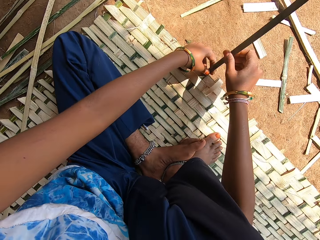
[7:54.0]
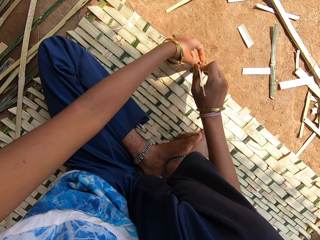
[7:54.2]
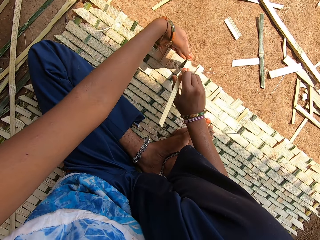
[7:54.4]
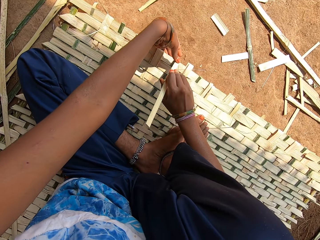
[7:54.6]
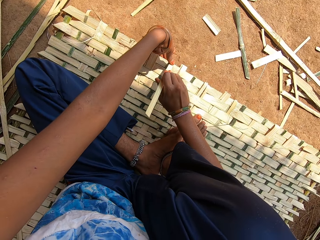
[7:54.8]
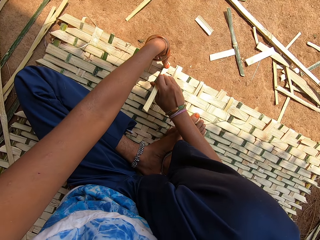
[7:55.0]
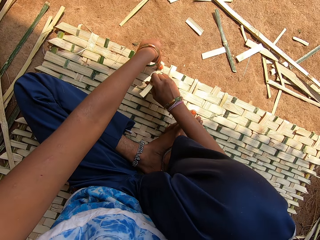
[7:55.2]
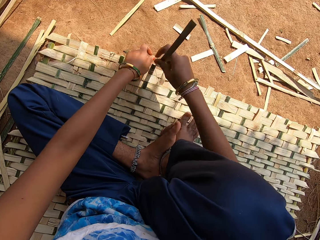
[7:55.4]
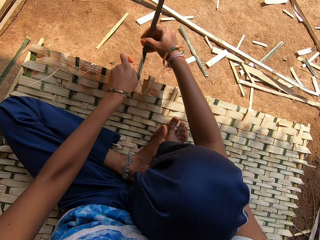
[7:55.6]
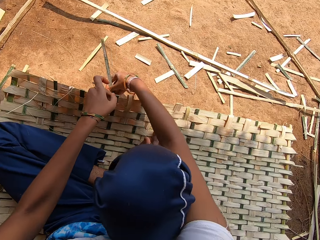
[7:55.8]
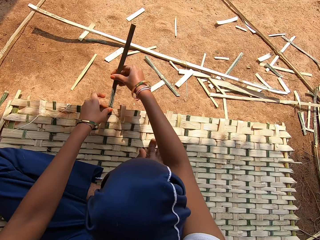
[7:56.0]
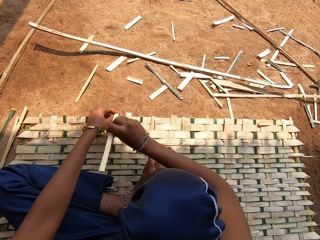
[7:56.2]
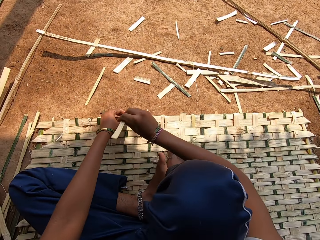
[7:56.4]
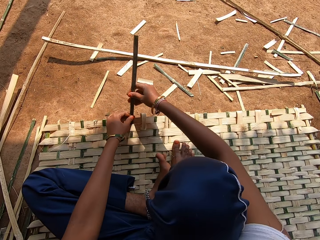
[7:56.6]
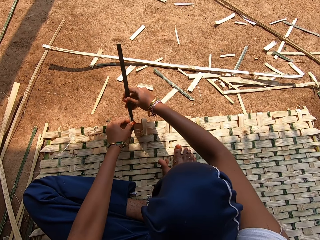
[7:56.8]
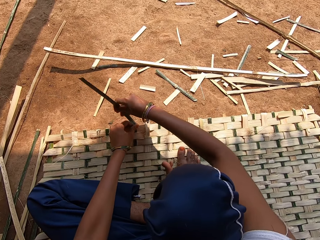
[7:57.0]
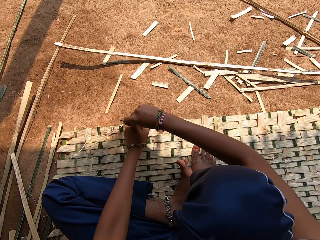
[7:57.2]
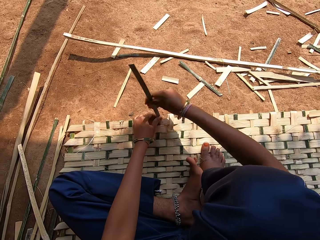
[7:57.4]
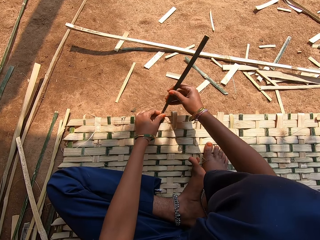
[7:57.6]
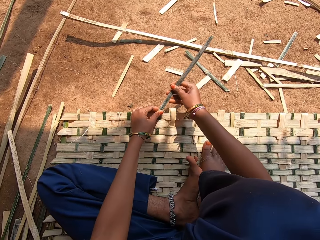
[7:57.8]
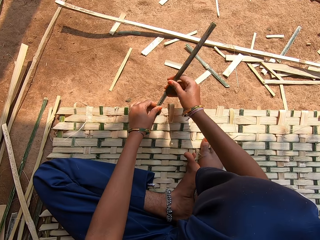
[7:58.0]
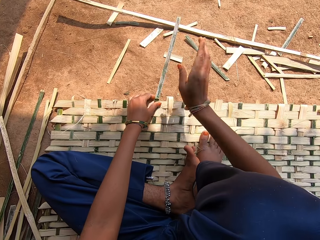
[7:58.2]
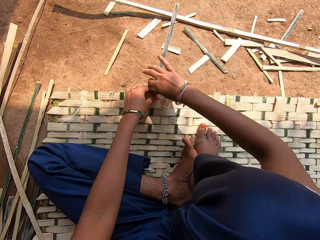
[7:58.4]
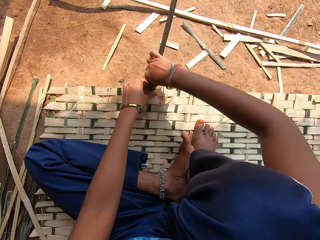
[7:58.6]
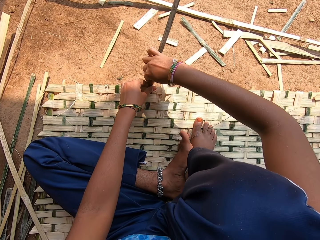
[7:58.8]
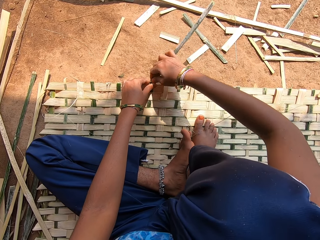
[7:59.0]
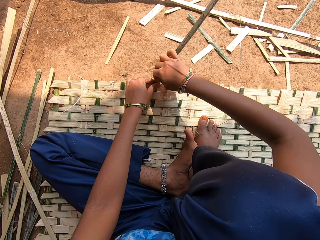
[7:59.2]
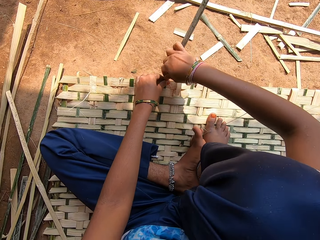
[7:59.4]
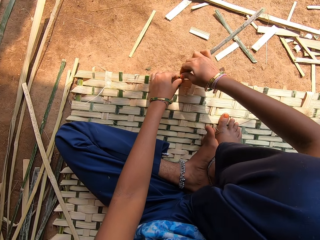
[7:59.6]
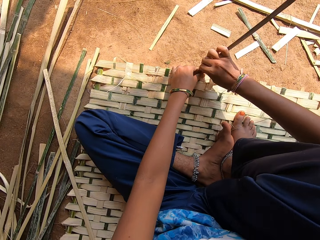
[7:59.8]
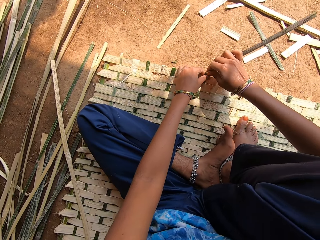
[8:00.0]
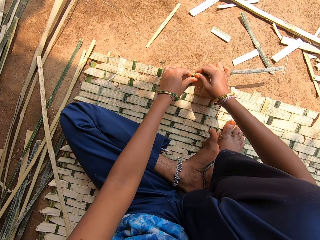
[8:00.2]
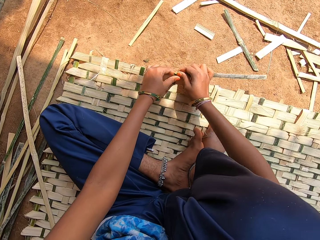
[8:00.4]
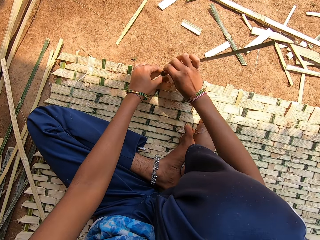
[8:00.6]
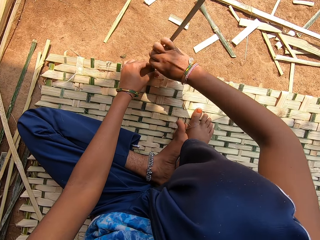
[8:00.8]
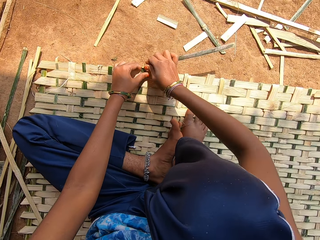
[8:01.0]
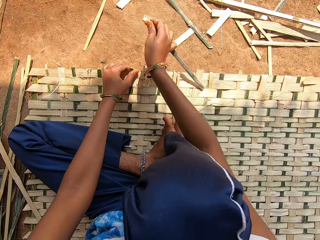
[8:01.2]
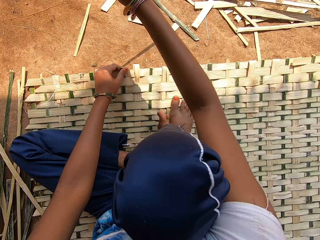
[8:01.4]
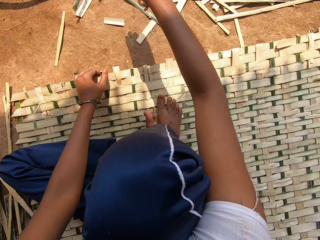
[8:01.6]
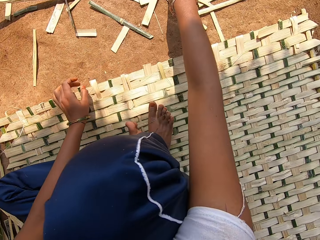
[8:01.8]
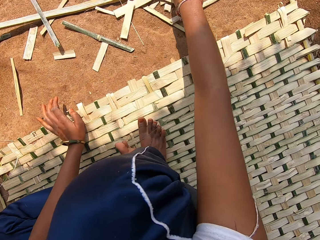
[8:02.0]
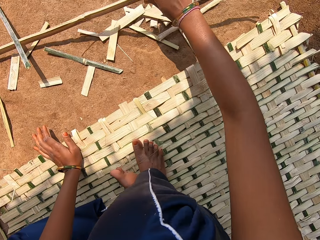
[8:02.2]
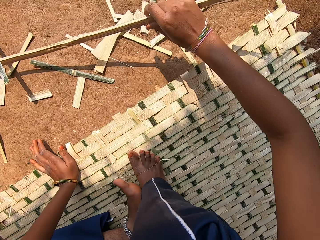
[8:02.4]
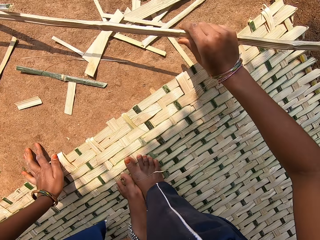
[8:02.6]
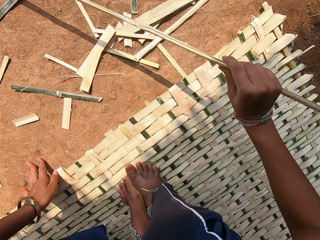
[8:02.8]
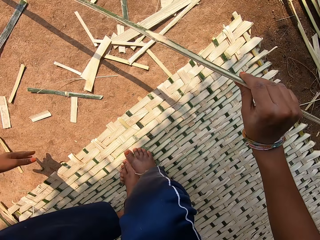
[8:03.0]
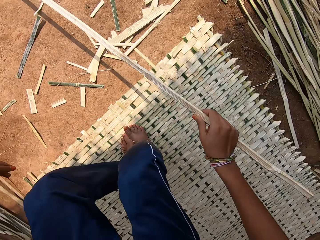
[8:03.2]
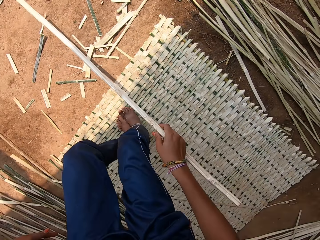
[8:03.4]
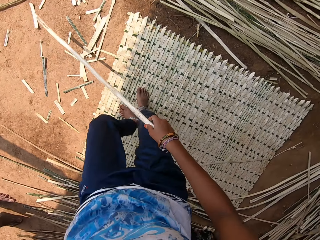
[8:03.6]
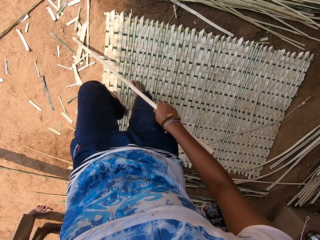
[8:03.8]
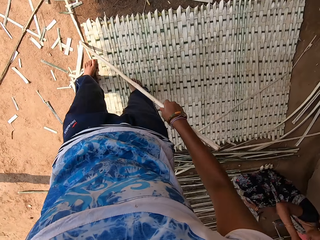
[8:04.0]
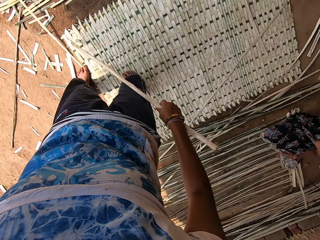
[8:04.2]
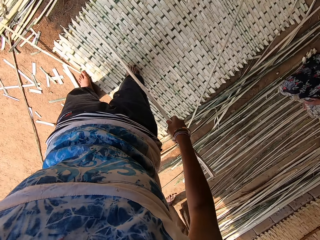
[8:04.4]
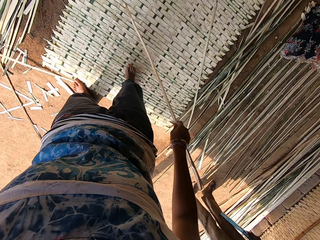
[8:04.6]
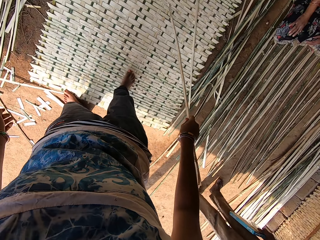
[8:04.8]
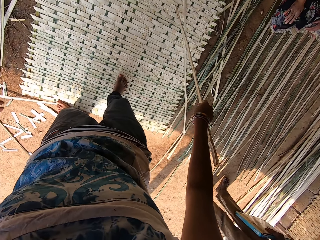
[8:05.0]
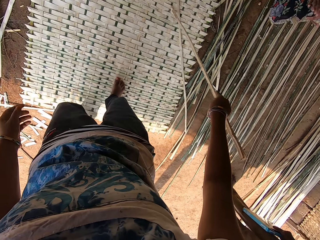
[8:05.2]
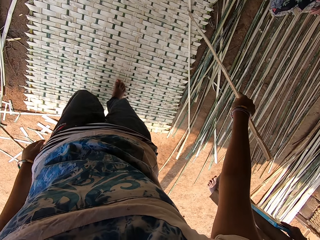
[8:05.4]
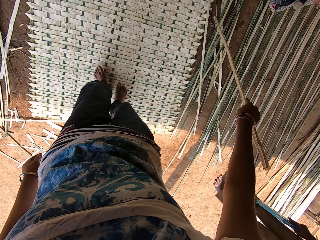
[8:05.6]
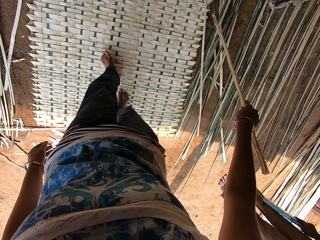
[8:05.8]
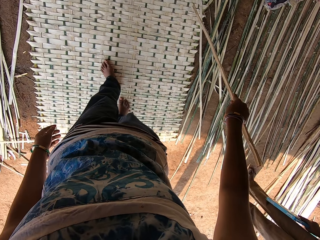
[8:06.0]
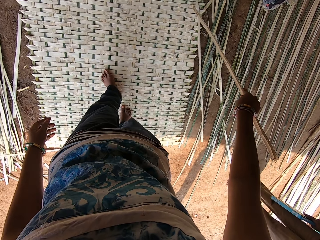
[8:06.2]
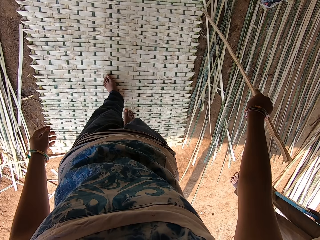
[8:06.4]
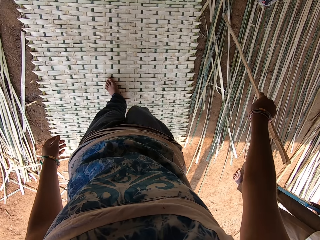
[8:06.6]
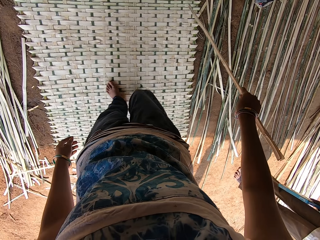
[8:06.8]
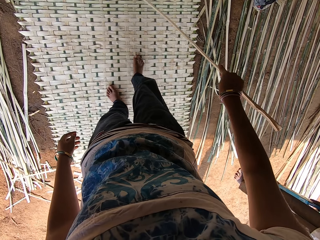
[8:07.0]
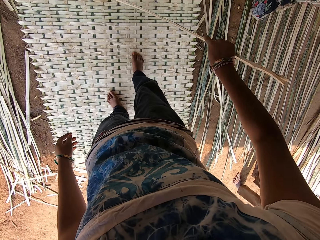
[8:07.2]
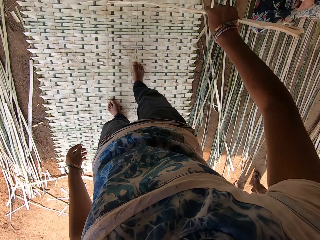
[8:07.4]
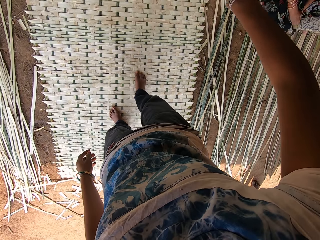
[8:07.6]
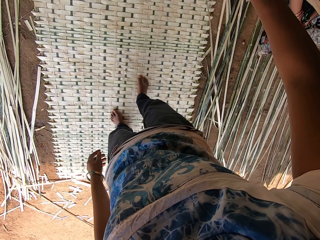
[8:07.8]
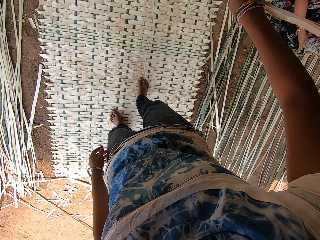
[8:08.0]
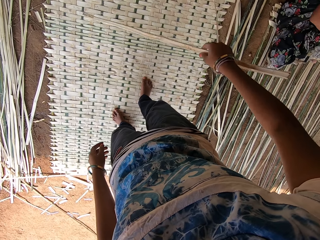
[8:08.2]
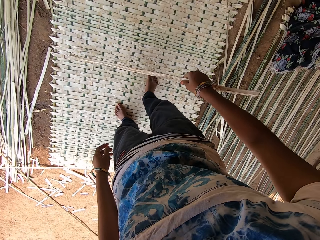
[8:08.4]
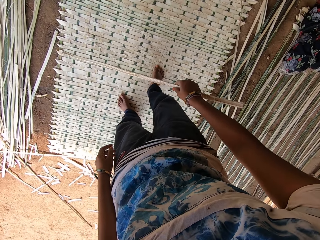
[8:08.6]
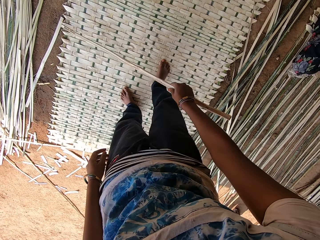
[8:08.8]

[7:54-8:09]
The camera wearer slightly breaks the end of a bamboo. They fold the reed. They cut the reed. They put down the reed. They pick up a stick or reed on the ground. They stand up. They walk around a bamboo mat. They turn around. They move the reed.

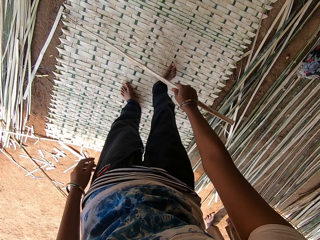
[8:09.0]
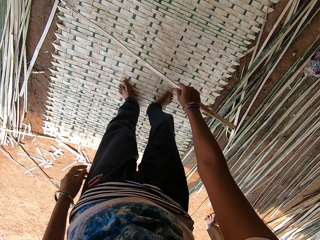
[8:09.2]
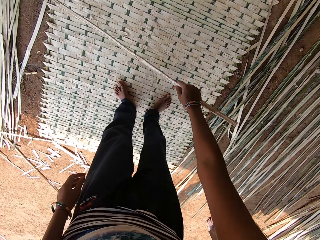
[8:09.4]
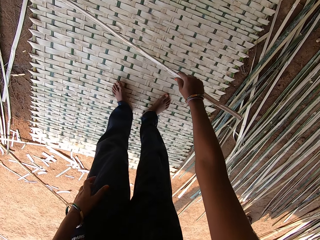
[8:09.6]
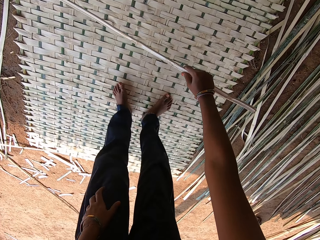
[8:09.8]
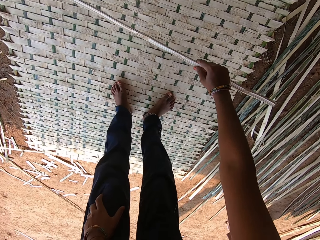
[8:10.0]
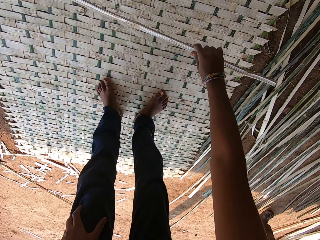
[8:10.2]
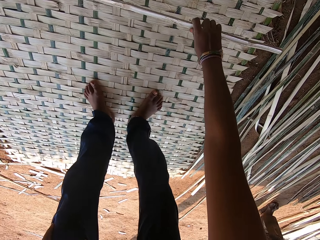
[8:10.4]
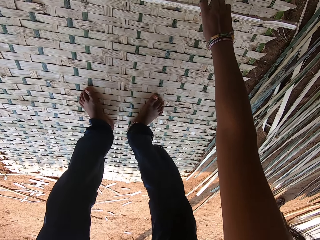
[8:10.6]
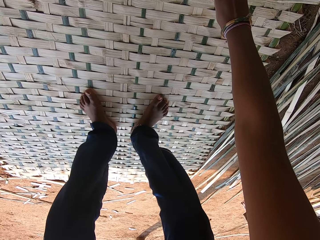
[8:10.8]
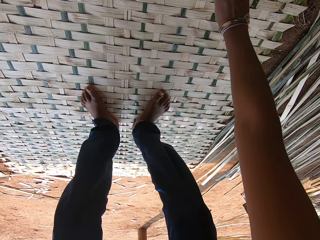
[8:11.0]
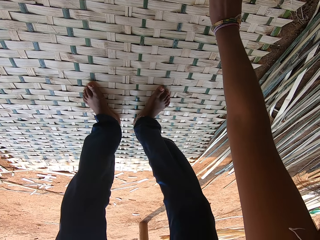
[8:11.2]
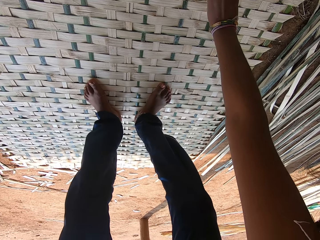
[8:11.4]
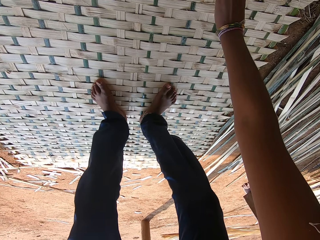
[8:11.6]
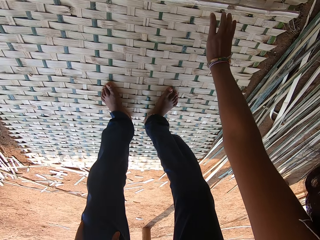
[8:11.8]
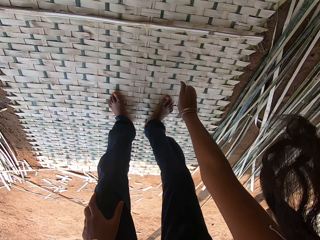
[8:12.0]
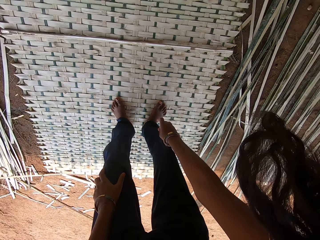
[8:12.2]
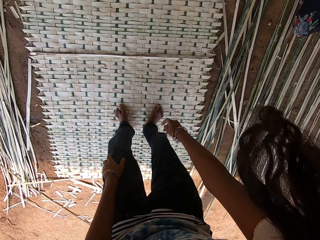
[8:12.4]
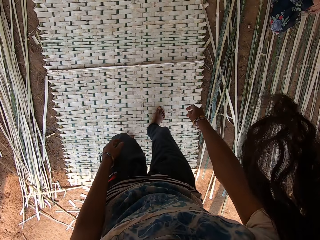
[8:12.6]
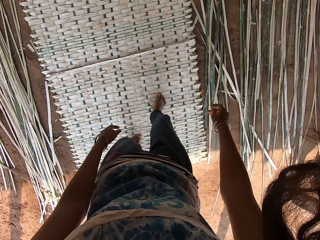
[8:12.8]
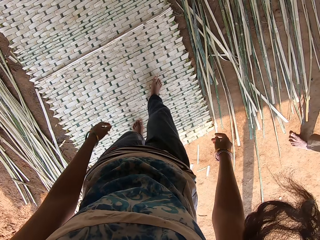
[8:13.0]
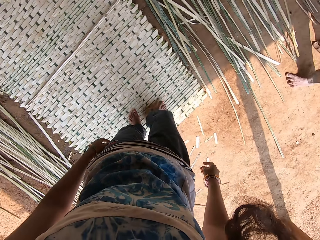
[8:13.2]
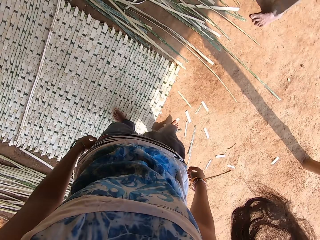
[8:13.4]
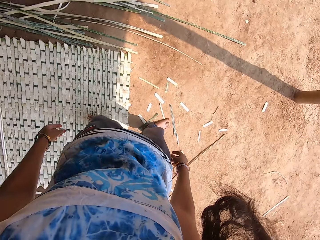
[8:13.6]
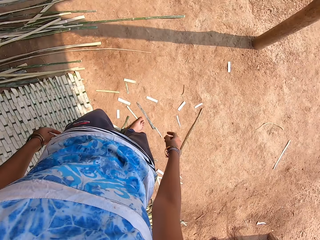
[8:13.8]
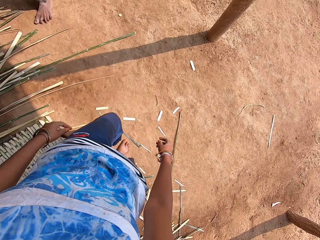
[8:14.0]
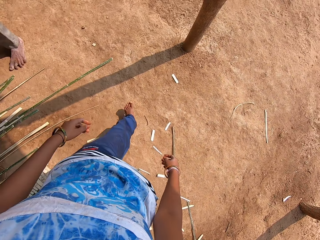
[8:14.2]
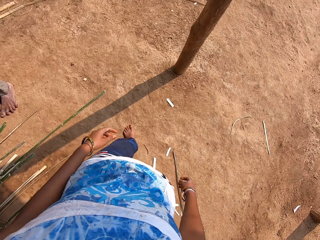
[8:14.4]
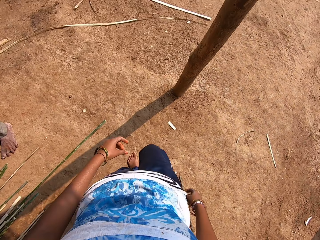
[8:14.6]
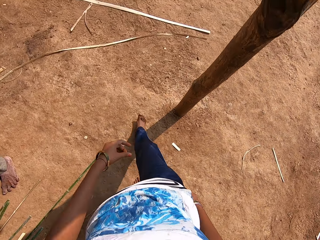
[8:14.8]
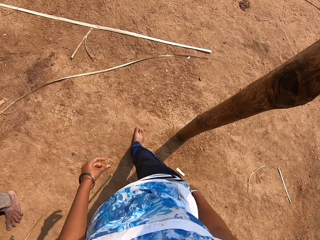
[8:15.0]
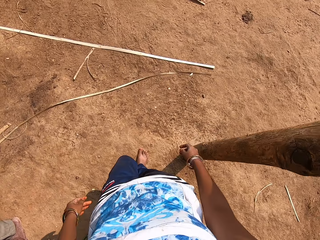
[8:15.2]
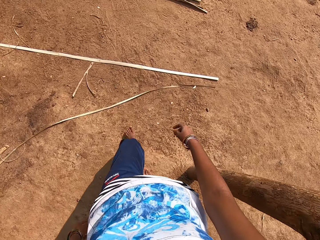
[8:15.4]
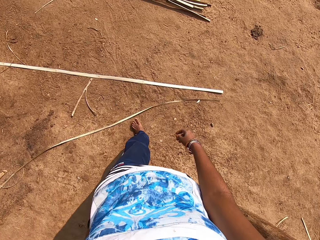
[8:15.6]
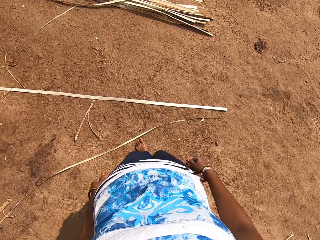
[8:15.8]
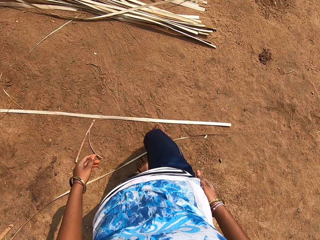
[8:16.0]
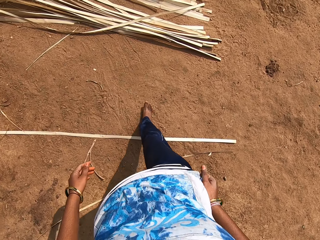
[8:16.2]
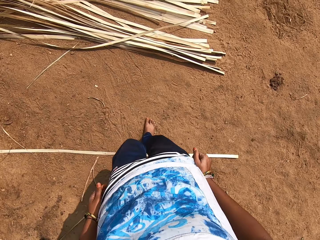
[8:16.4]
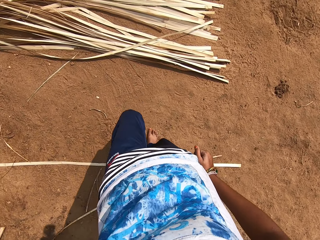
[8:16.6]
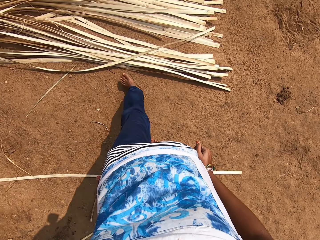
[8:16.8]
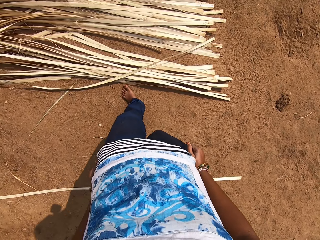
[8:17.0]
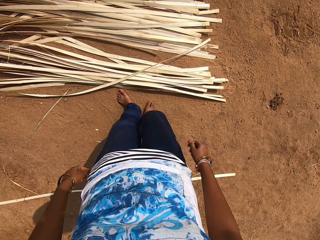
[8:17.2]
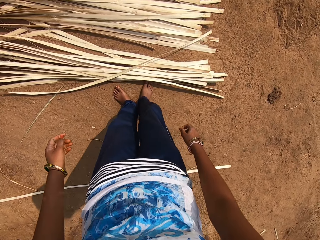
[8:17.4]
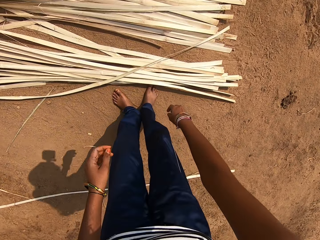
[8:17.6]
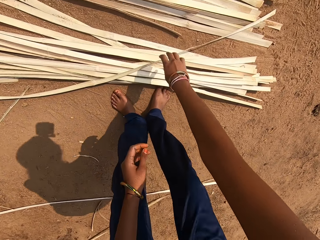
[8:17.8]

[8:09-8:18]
The camera wearer places a stick on a bamboo mat. They walk across the ground. They step back. They walk around.
